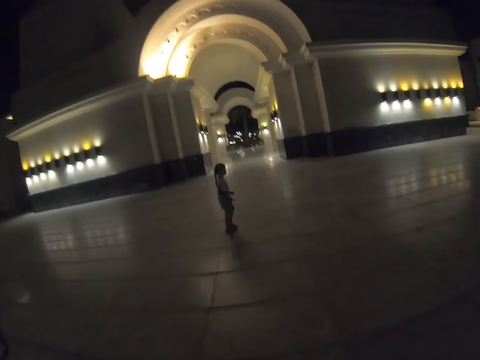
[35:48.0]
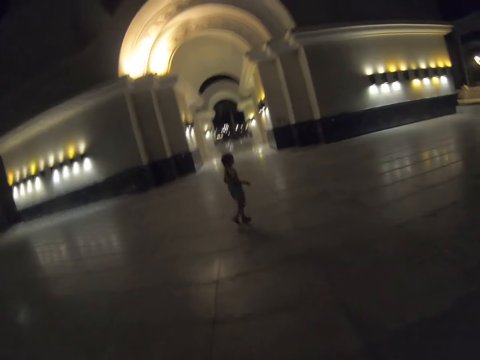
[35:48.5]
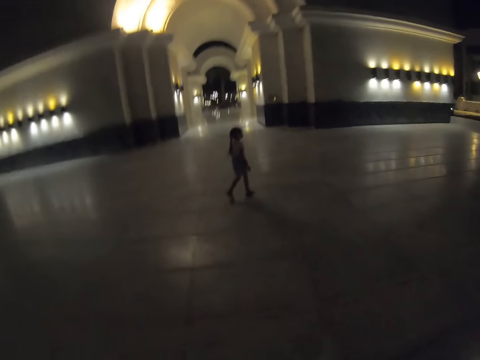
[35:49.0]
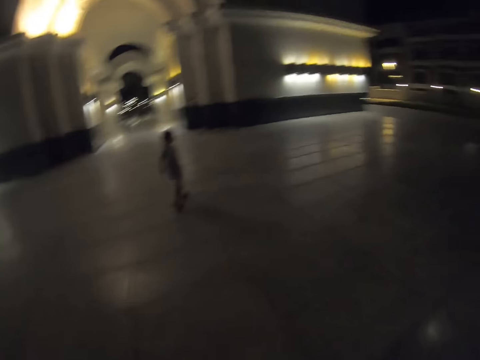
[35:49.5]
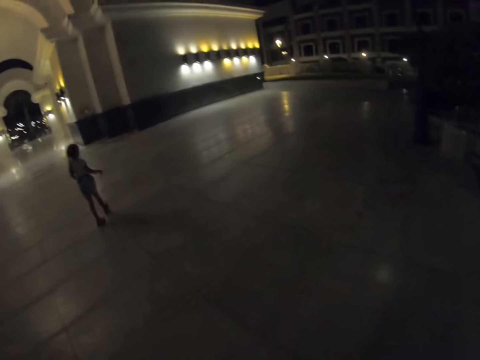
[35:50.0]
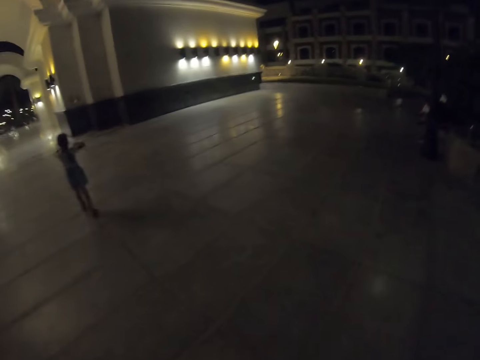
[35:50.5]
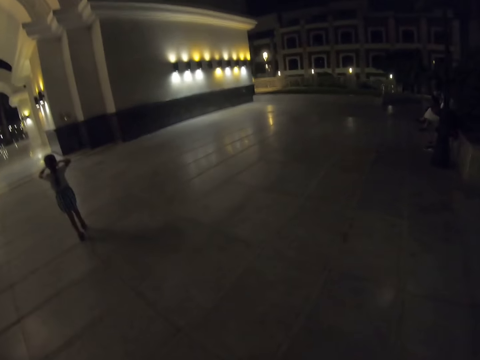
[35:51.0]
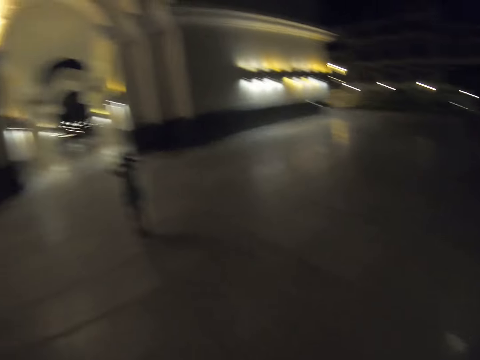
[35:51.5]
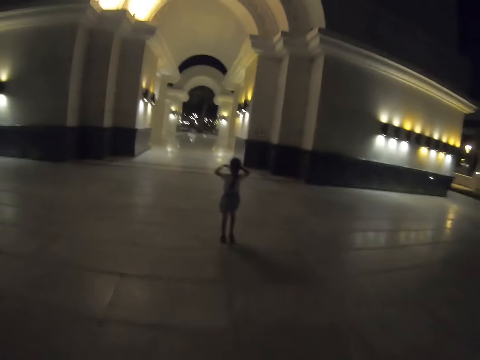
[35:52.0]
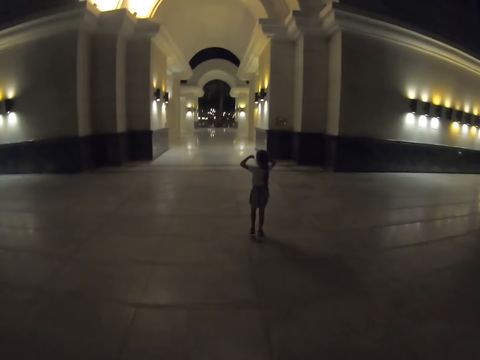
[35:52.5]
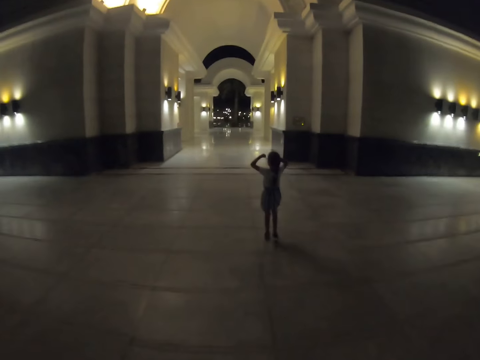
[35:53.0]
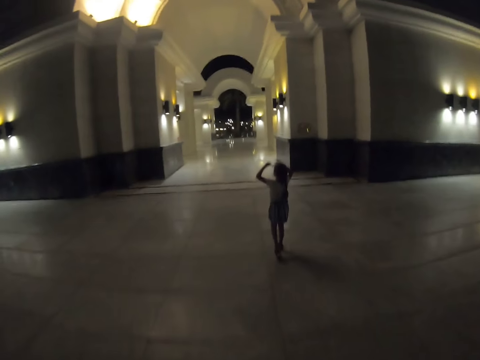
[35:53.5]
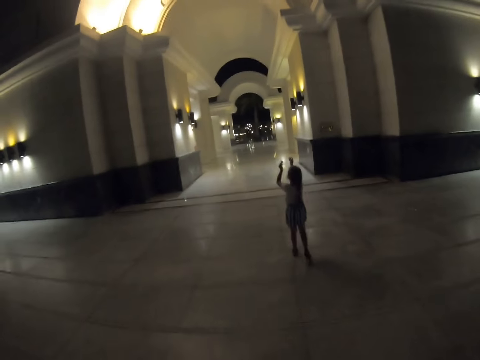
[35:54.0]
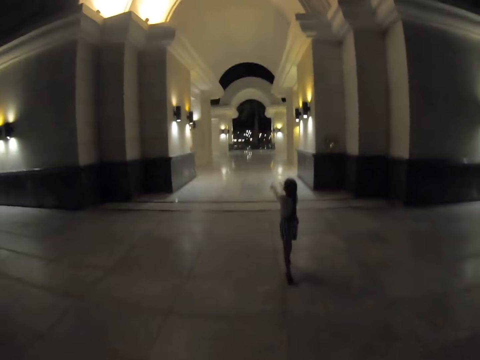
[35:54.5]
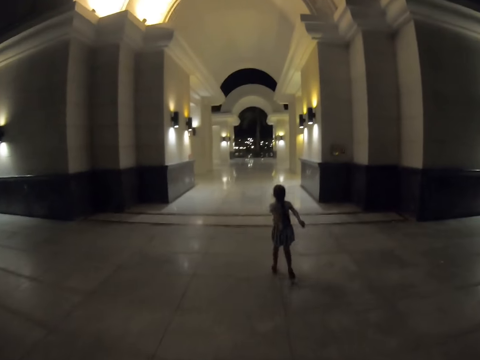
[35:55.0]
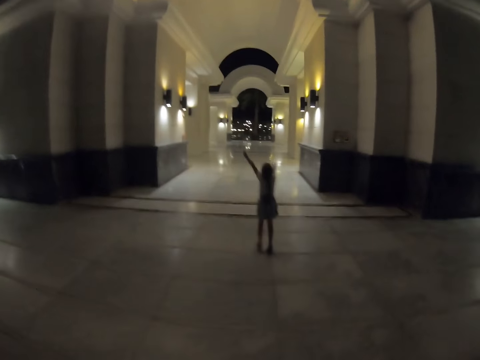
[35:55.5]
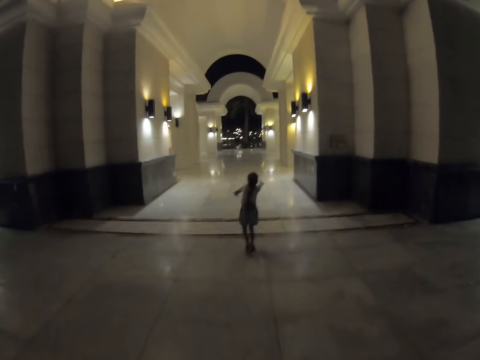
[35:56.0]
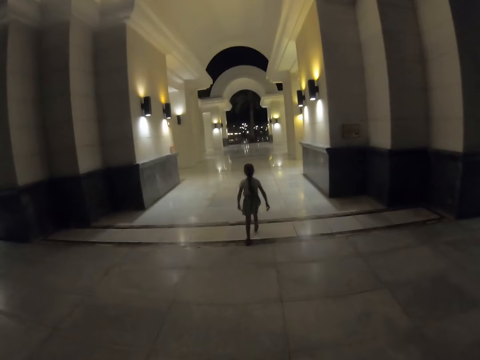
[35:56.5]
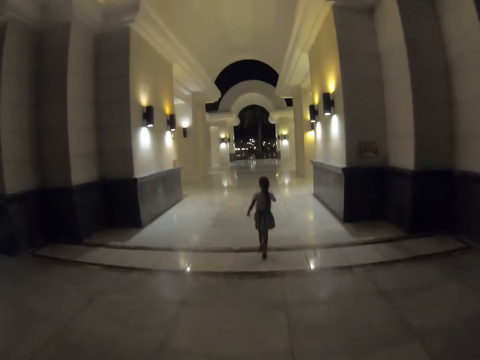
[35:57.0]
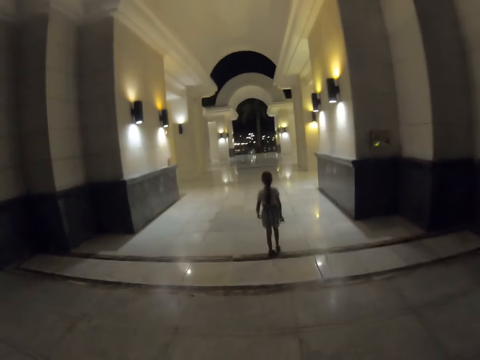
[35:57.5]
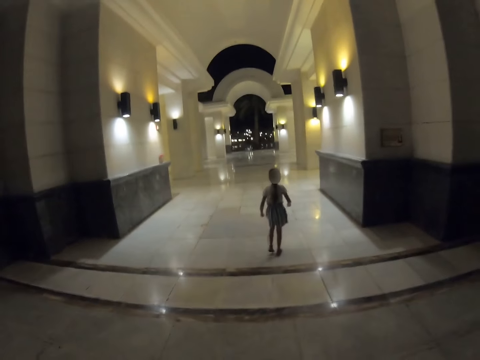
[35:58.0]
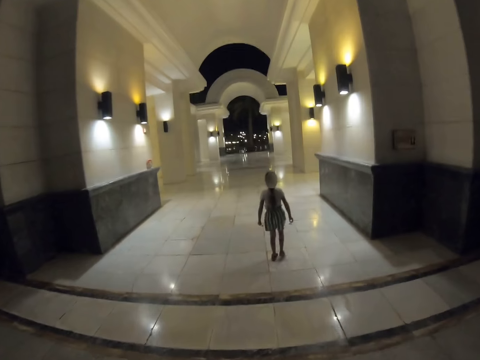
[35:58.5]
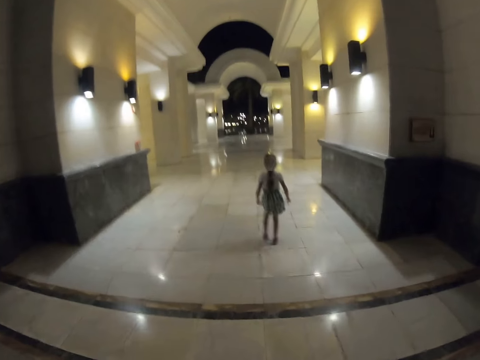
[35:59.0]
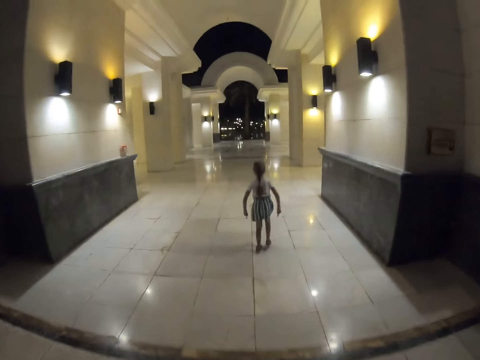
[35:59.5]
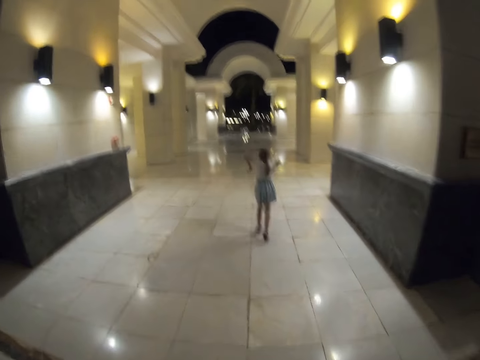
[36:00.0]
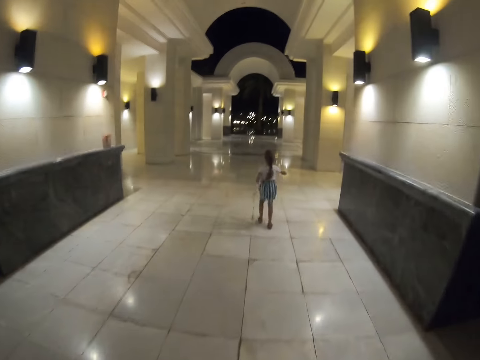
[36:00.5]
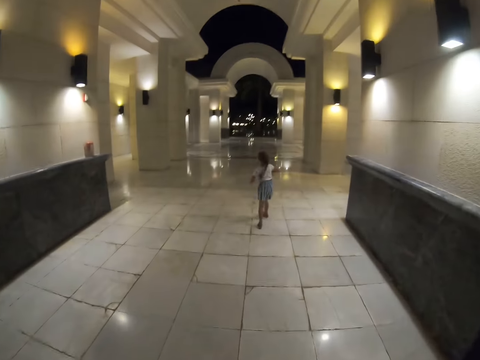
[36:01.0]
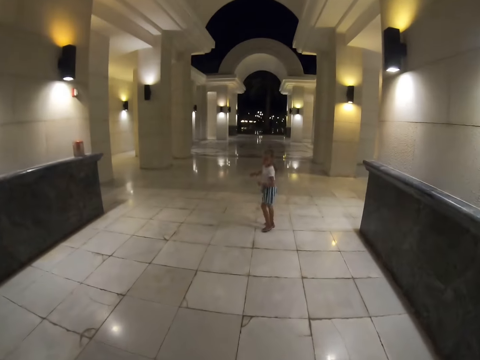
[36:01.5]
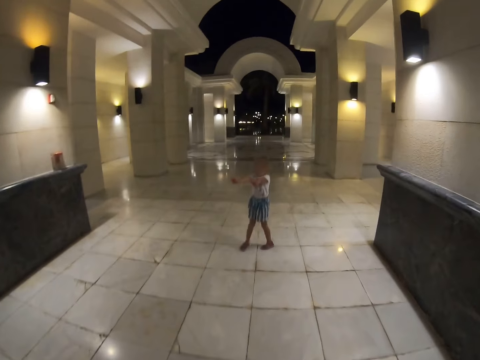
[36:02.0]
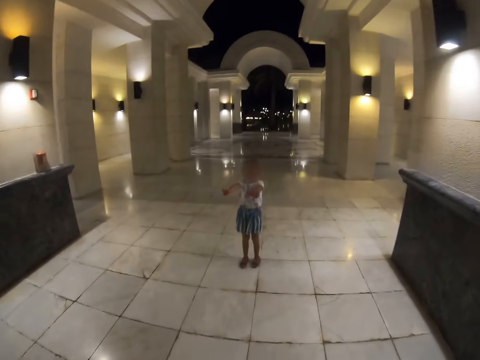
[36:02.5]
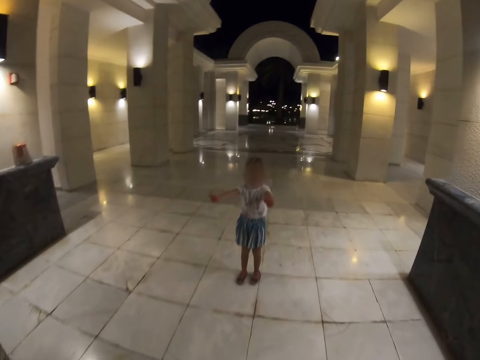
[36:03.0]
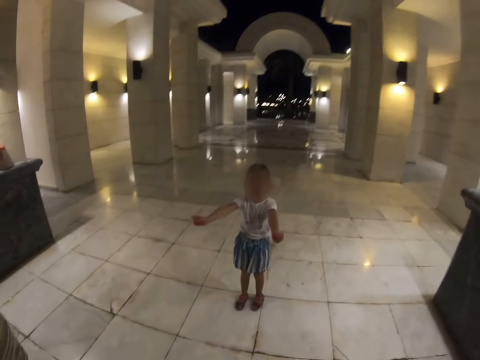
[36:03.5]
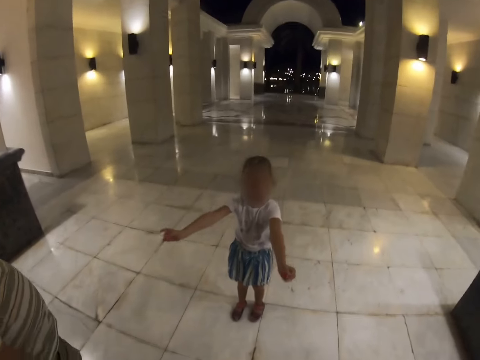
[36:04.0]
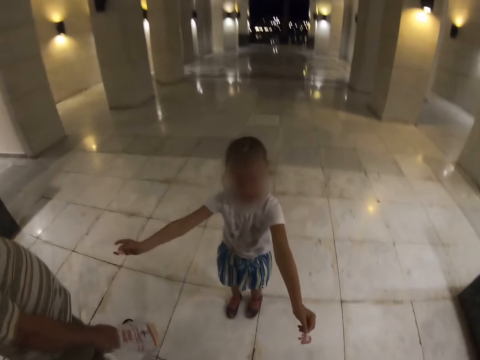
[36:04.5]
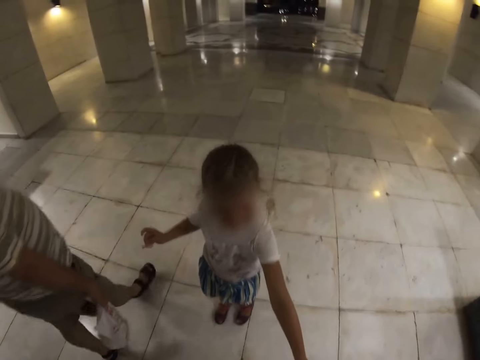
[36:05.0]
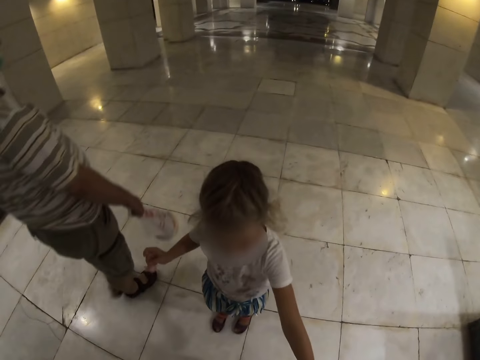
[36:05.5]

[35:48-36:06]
The camera wearer walks across the corridor.

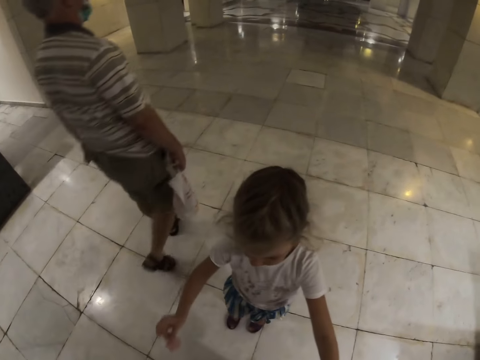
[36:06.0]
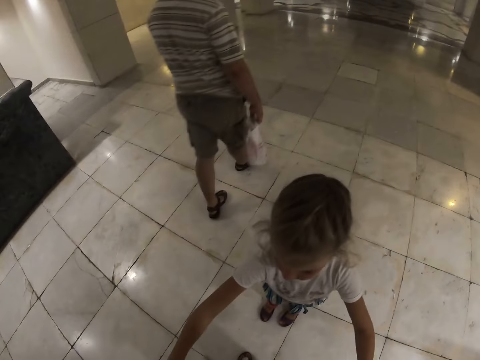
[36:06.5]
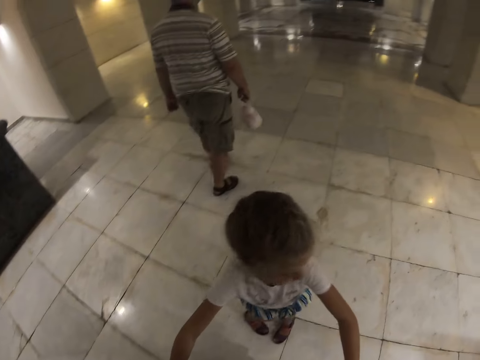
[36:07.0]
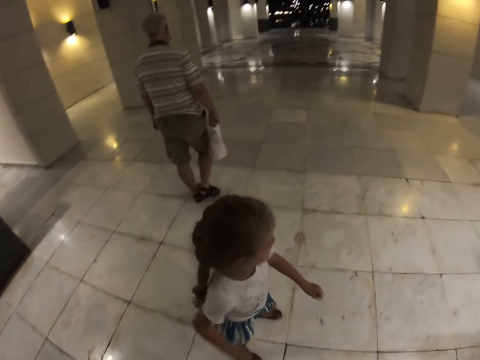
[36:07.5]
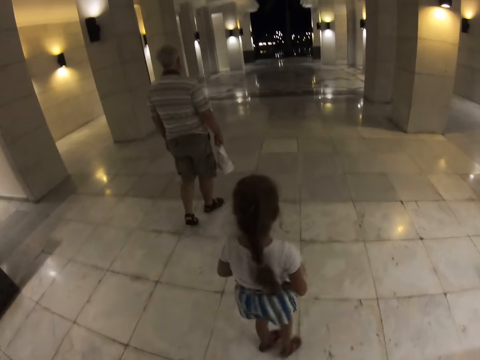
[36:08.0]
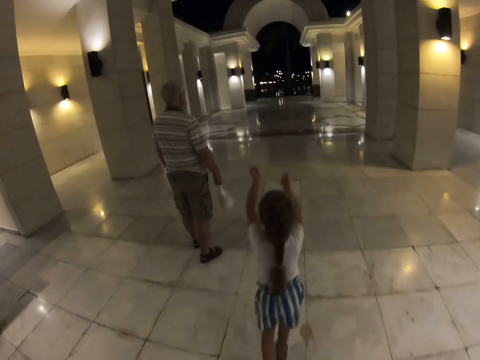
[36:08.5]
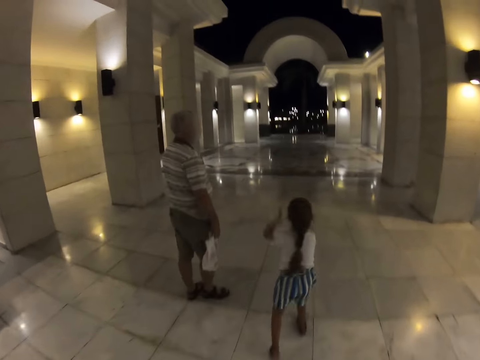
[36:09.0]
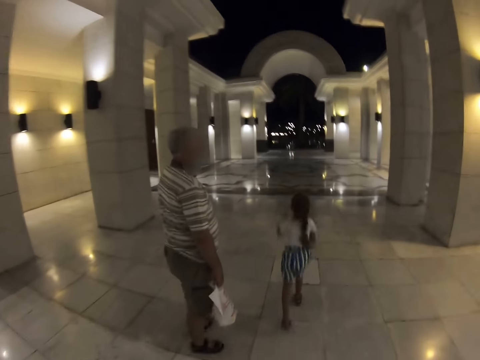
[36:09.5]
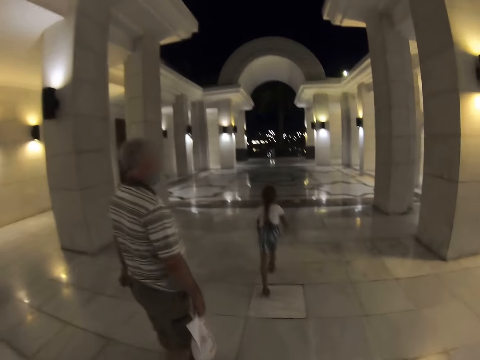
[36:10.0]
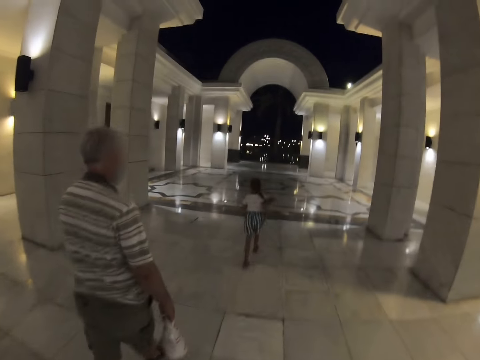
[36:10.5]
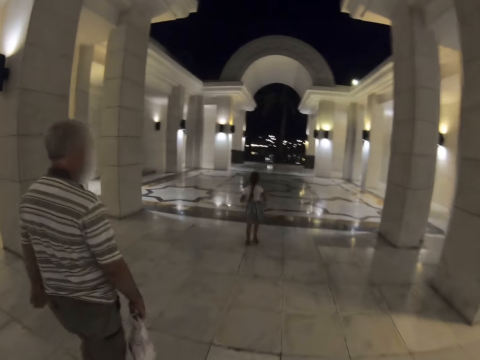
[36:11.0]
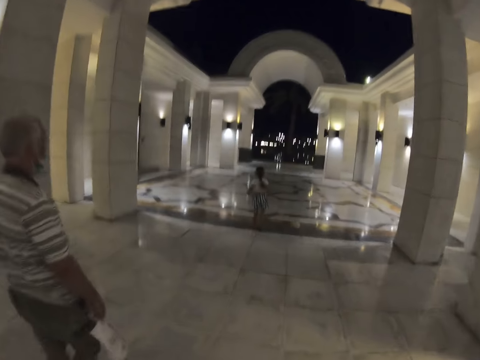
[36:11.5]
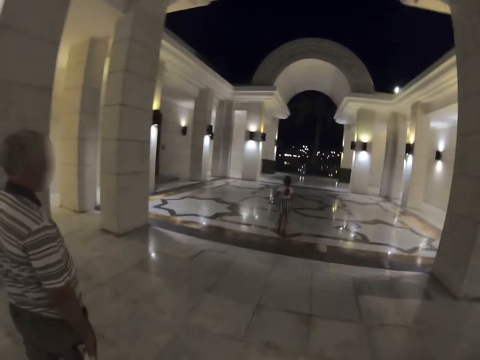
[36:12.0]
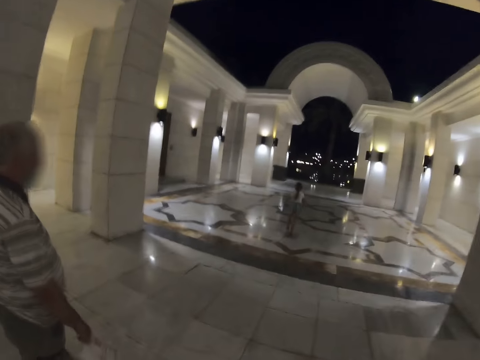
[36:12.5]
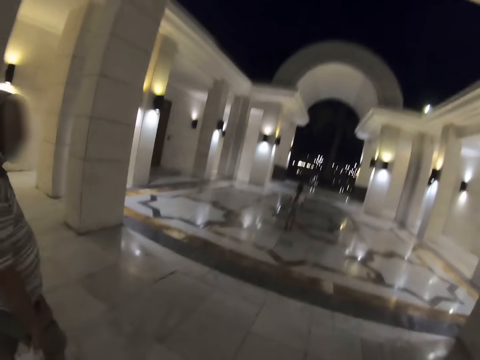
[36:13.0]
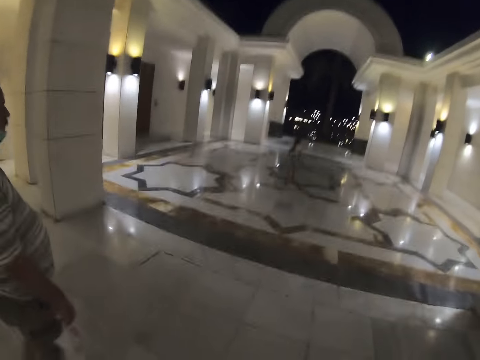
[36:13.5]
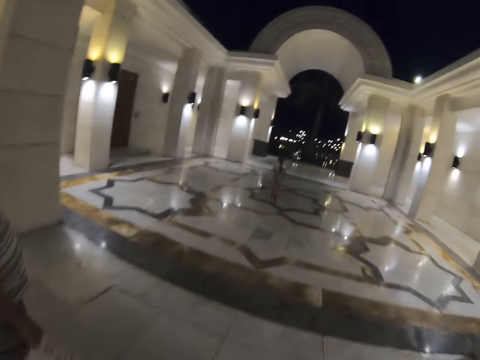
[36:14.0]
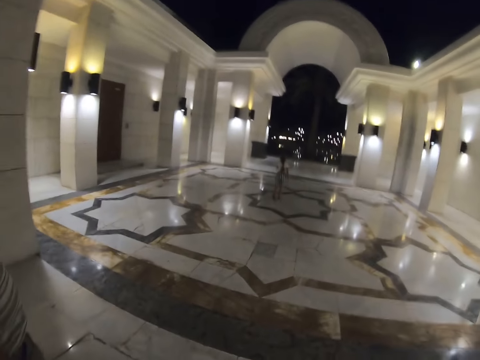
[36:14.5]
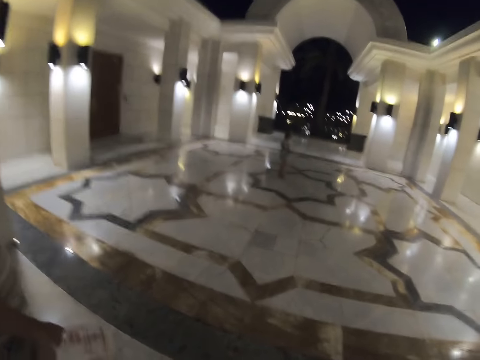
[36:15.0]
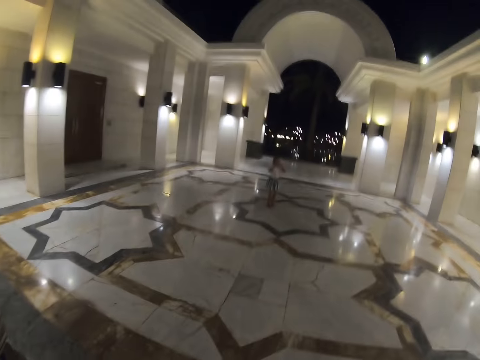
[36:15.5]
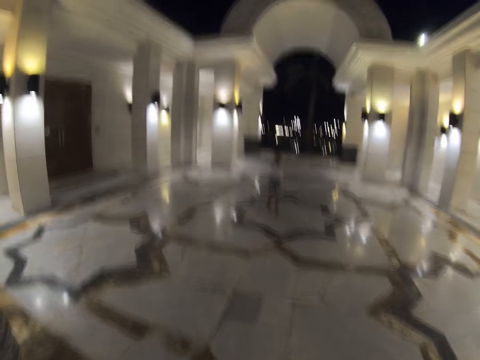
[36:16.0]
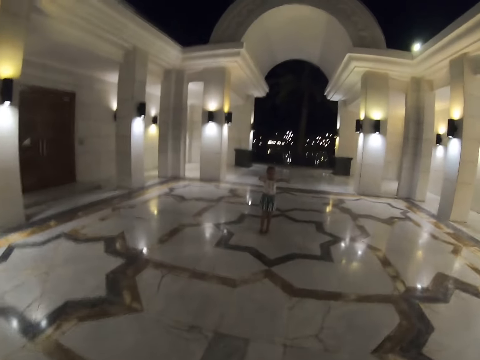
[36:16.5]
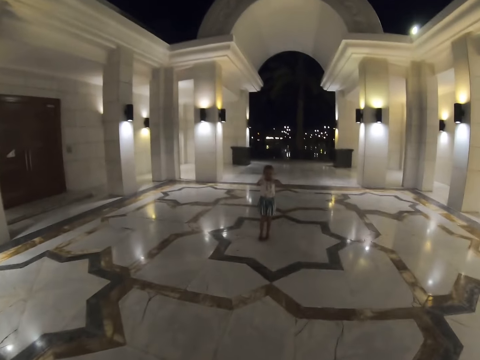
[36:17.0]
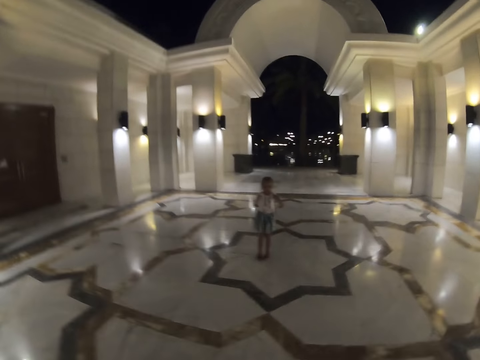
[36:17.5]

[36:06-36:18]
The camera wearer stops. A person runs across the corridor. The camera wearer walks alongside a person. A girl turns backwards and straightens her hands.
